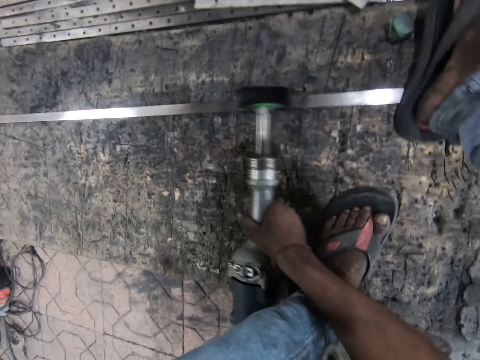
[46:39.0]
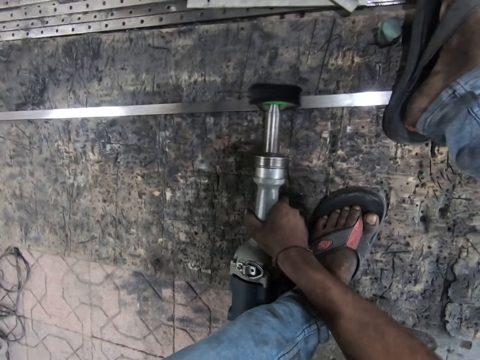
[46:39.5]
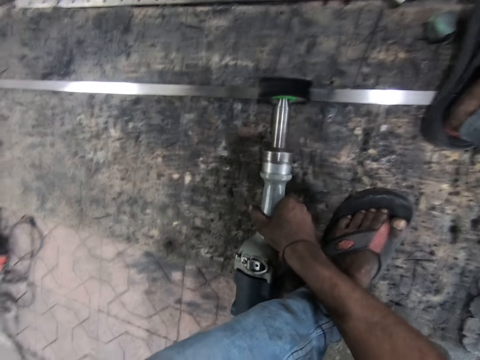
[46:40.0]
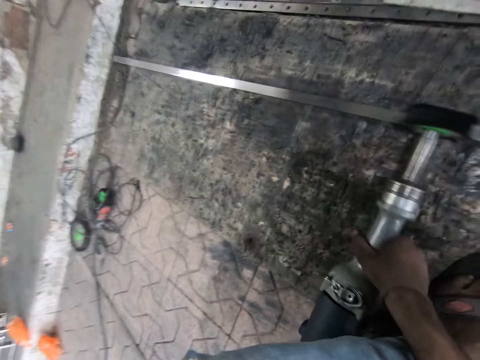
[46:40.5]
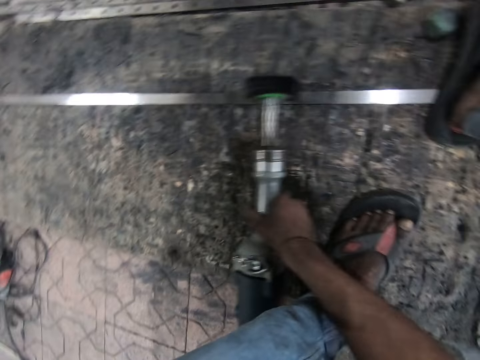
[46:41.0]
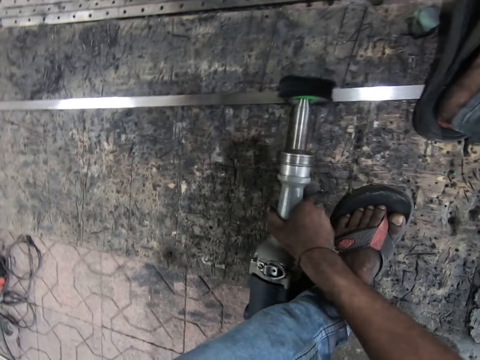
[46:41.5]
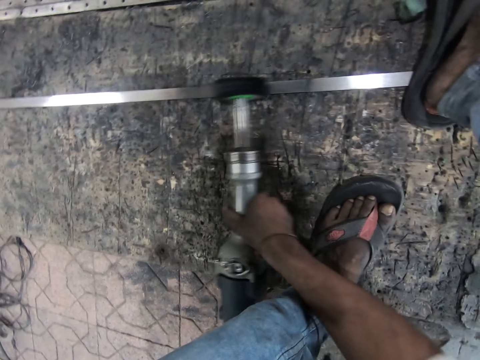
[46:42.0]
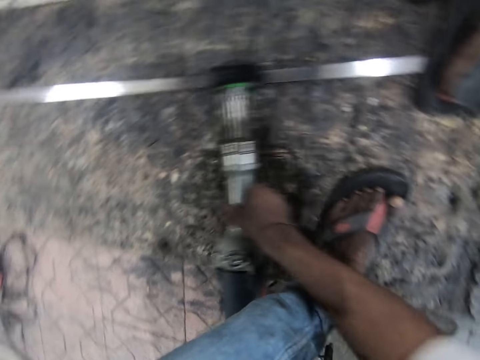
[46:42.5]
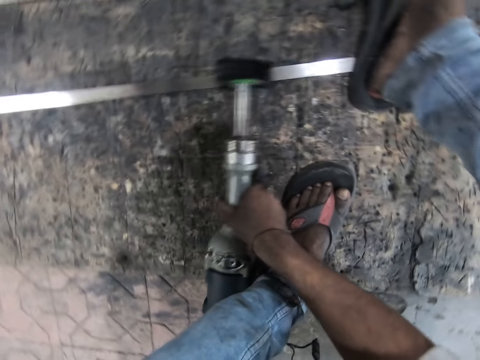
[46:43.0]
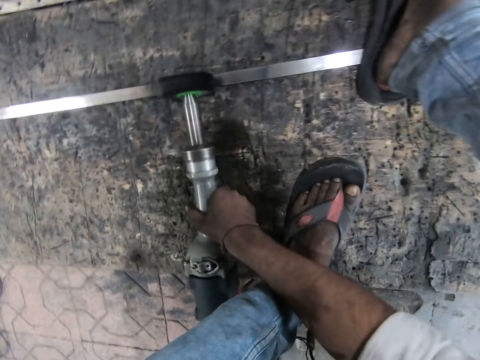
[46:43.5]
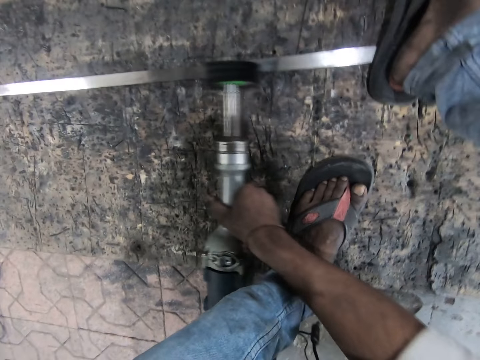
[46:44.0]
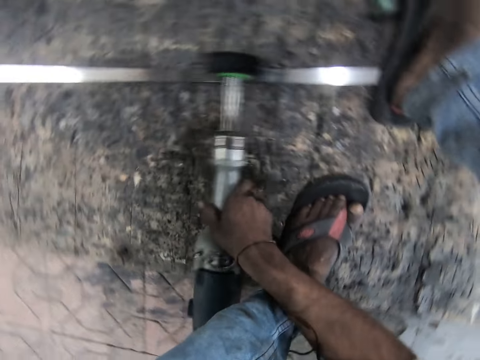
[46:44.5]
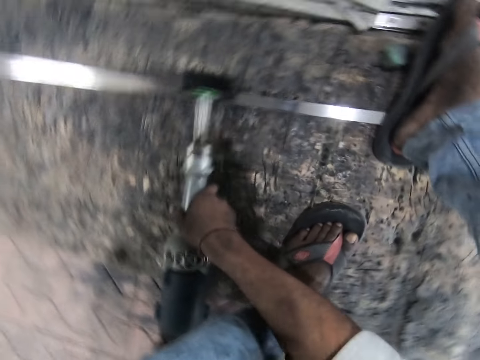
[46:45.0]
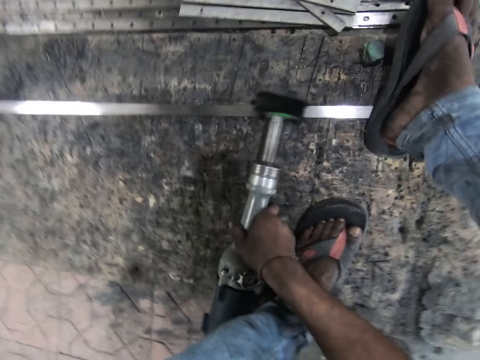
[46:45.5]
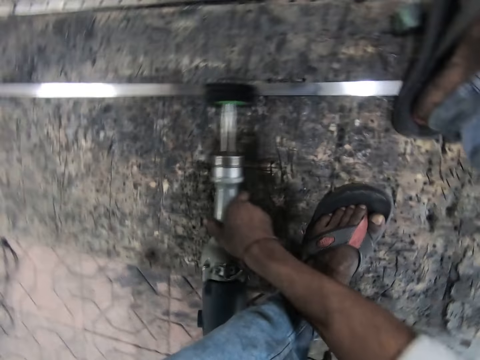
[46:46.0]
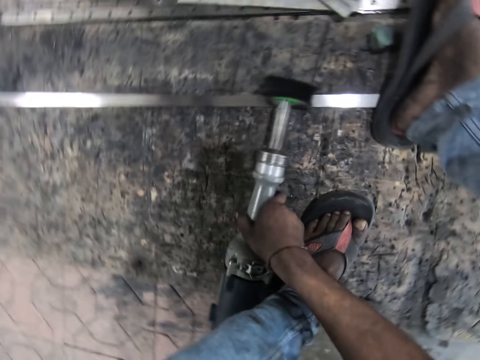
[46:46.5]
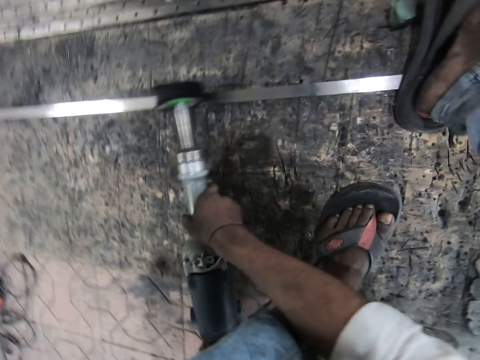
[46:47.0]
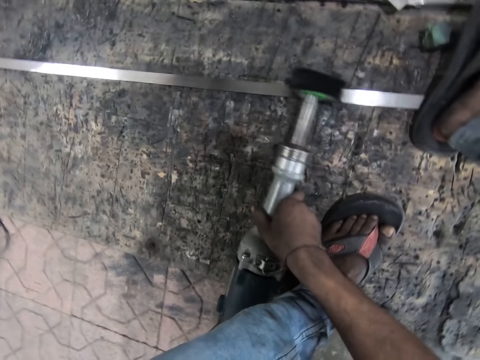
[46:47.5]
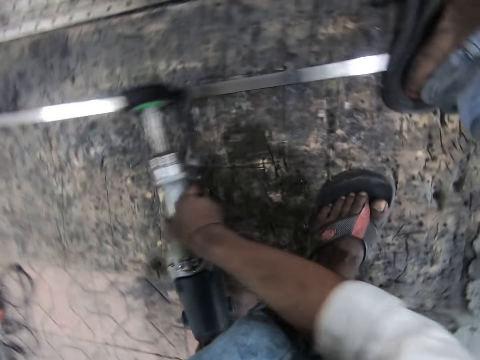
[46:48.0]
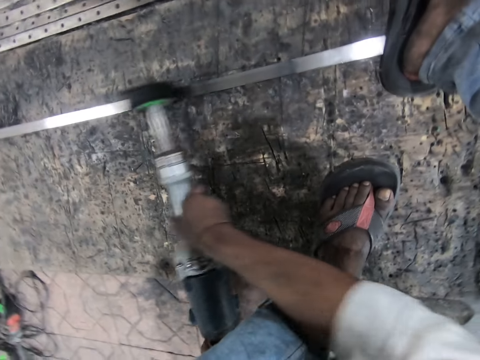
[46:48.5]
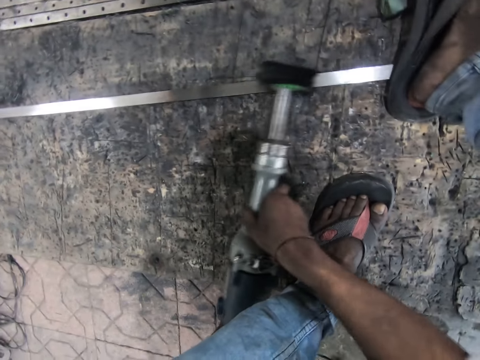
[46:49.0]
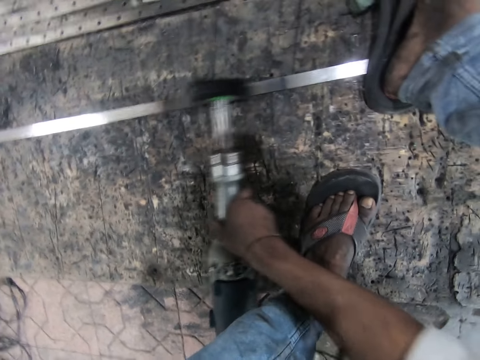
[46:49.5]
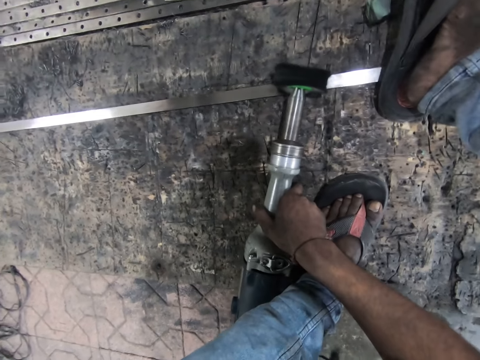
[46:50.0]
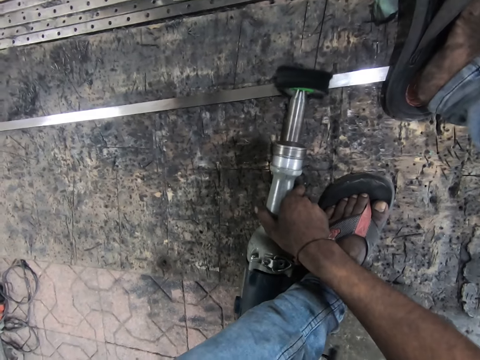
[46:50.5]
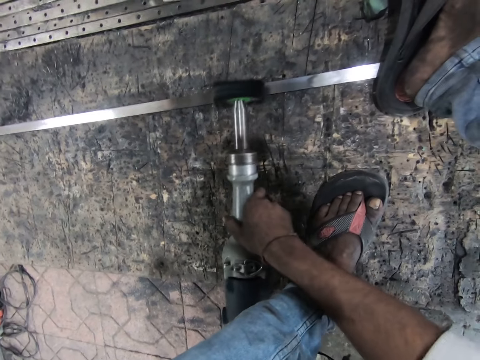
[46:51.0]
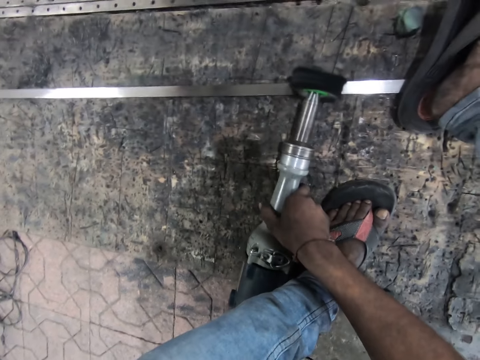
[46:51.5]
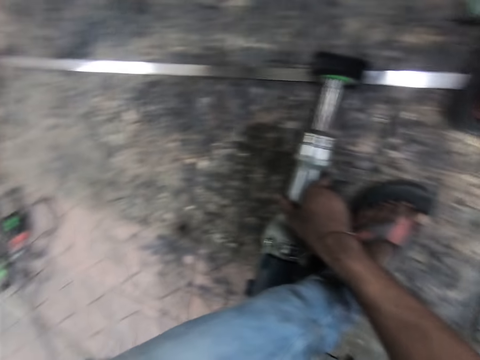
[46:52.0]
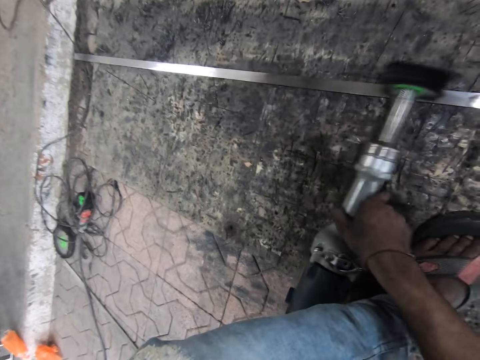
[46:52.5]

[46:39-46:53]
The camera wearer polishes the piece of metal.

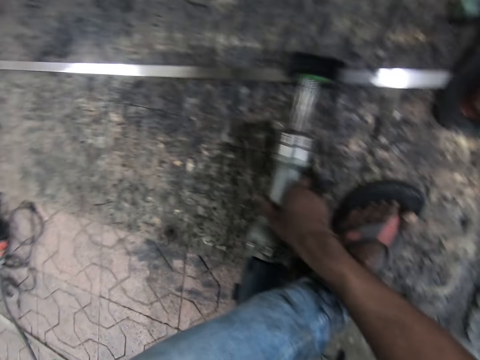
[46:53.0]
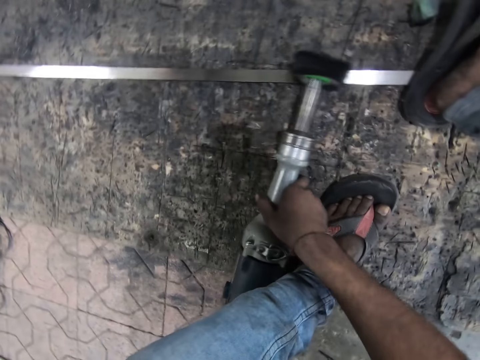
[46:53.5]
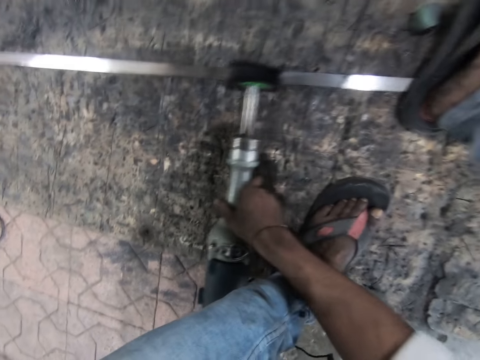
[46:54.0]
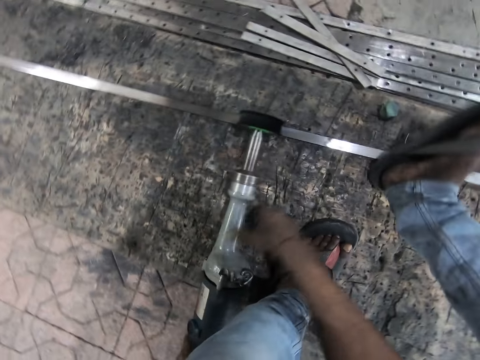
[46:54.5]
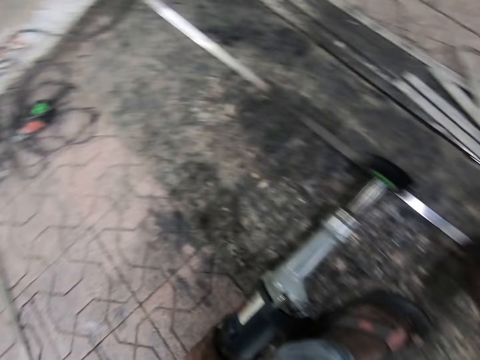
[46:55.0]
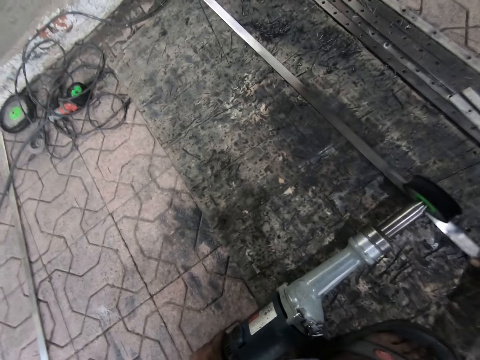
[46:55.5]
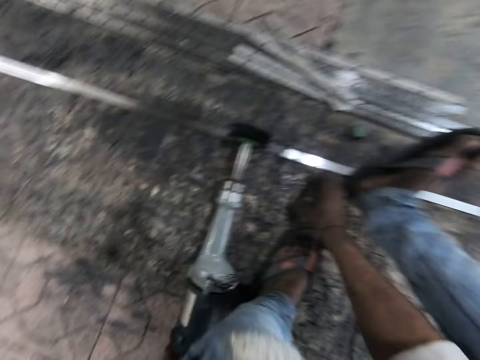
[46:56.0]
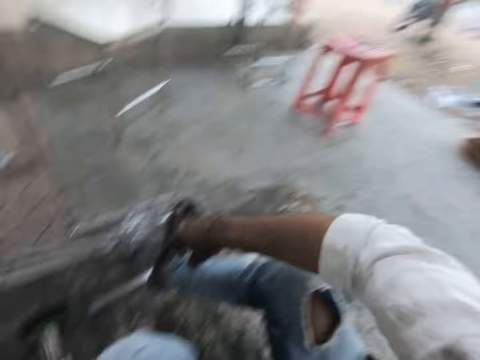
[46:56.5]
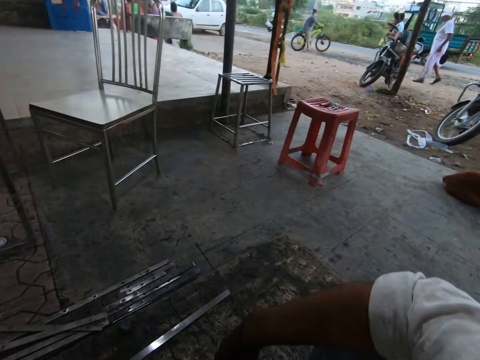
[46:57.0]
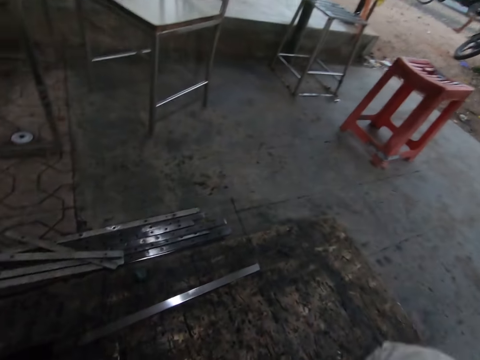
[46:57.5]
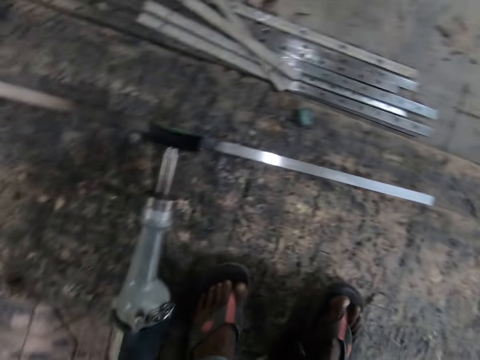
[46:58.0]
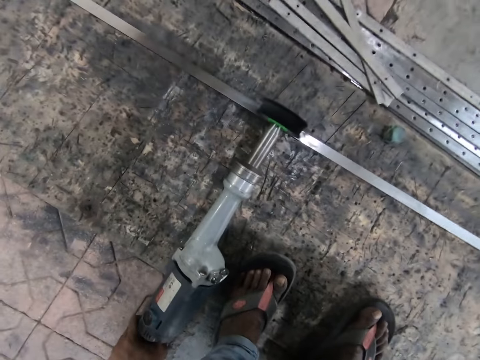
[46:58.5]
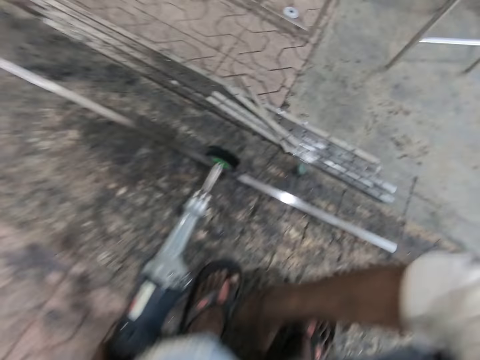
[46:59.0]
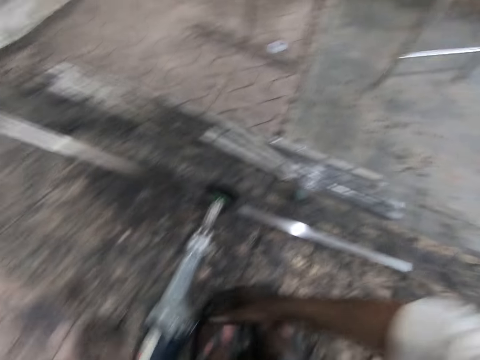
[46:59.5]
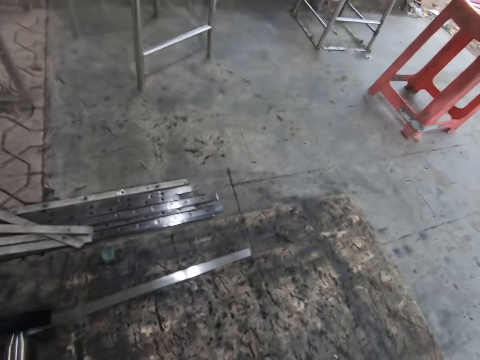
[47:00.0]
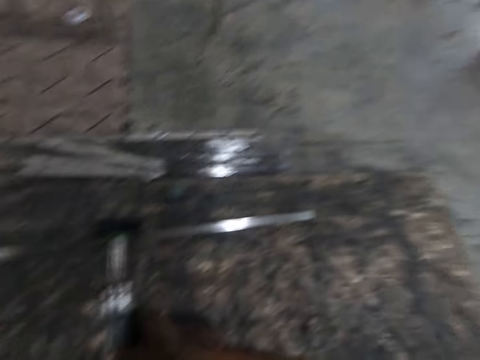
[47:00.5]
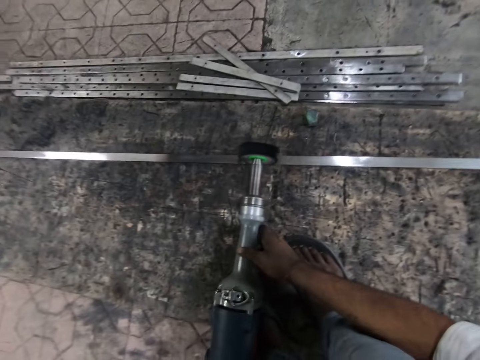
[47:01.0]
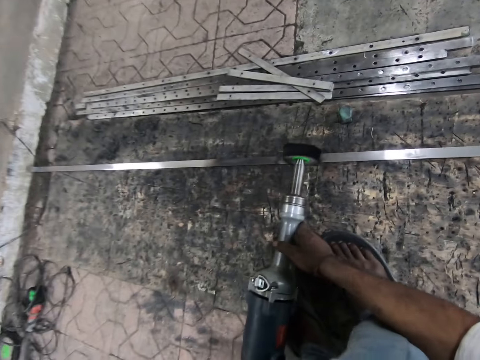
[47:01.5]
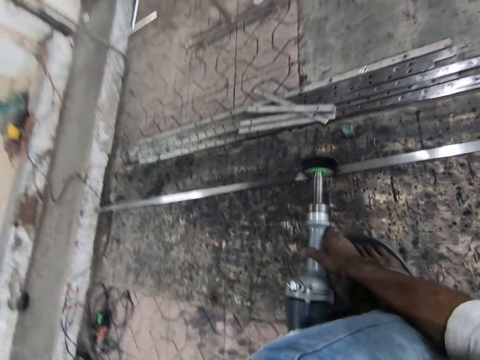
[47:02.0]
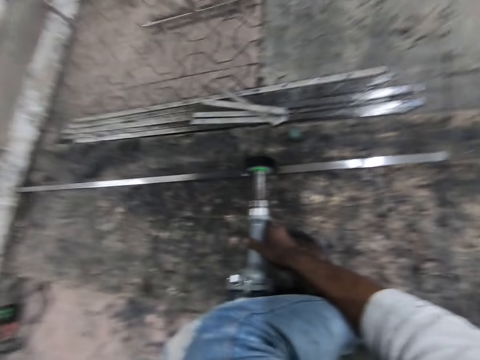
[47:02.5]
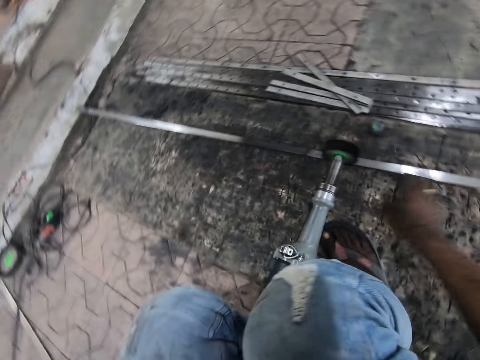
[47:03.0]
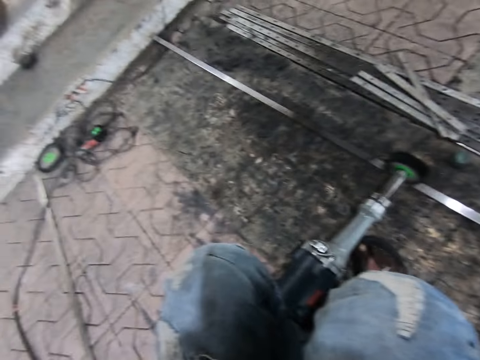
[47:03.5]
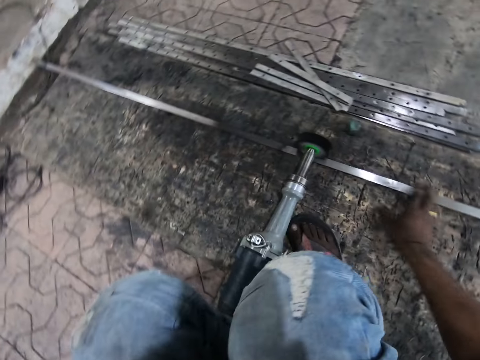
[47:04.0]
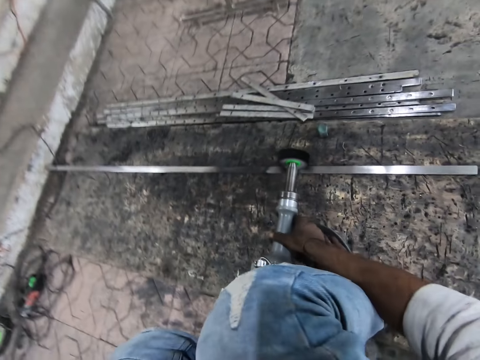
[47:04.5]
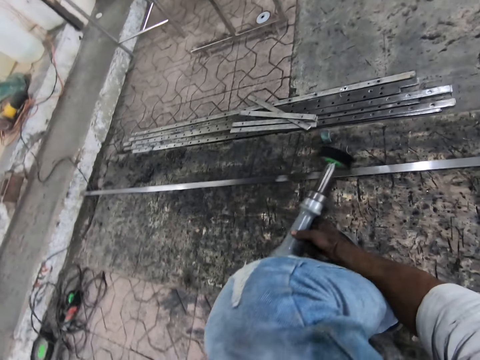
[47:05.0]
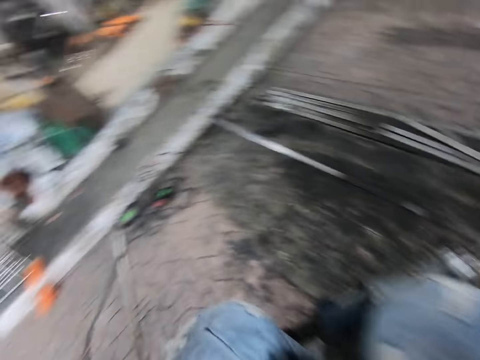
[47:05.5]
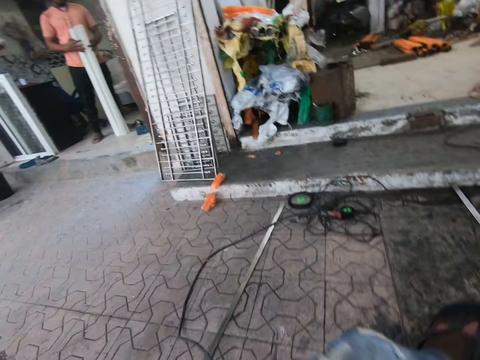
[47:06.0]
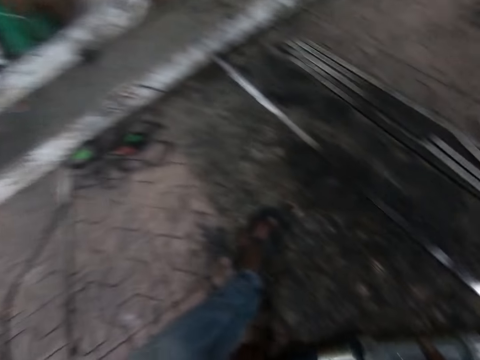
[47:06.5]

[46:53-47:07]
The camera wearer touches the piece of metal. He adjusts the metal strip with his right hand. A man rides the bicycle on the road. Another man walks along the road. Another man walks along the road. The camera wearer polishes the metal strip with the straight grinder. He touches the piece of metal.
